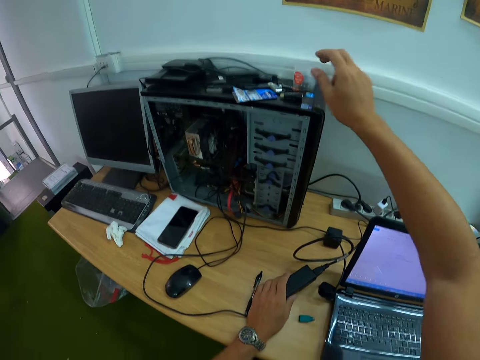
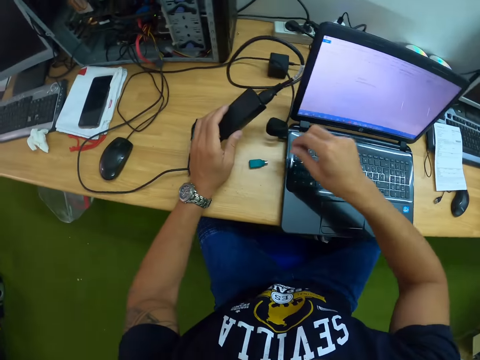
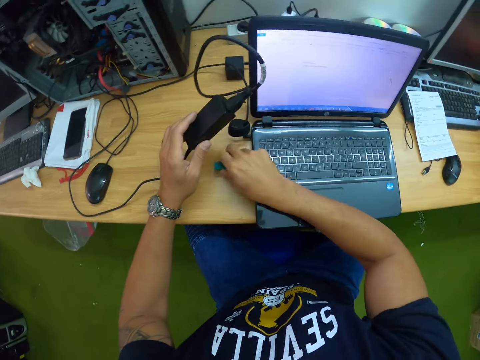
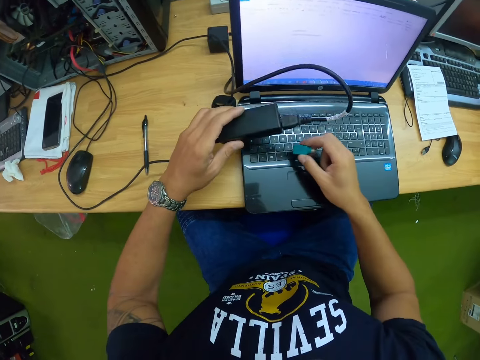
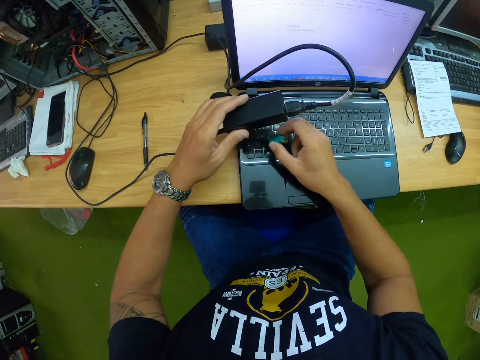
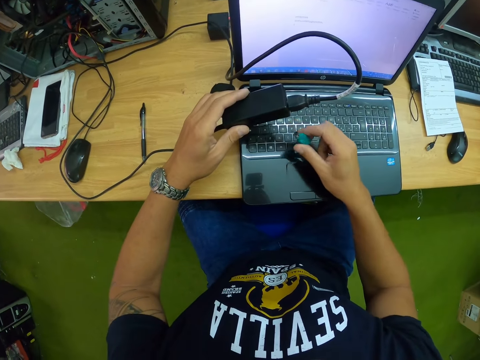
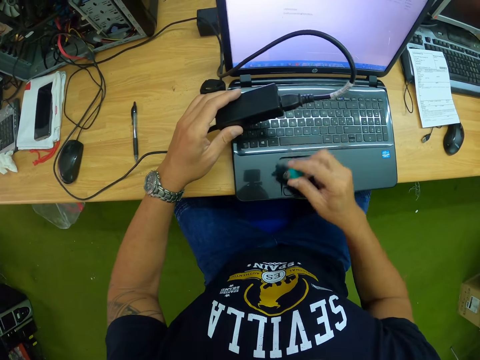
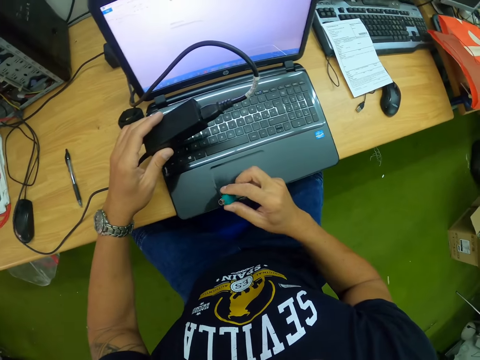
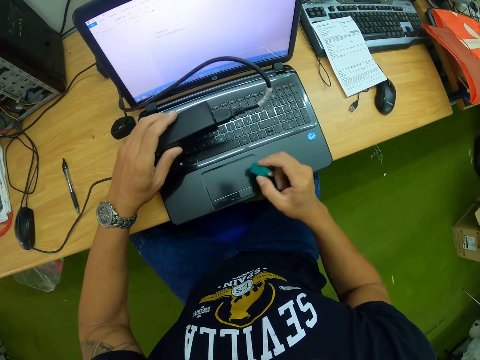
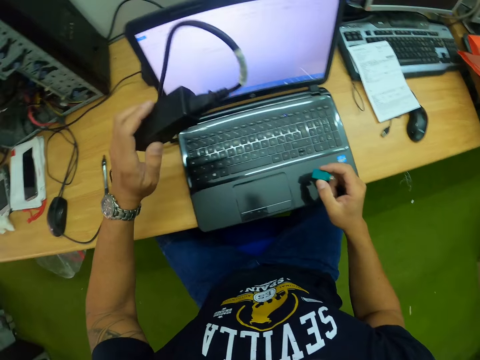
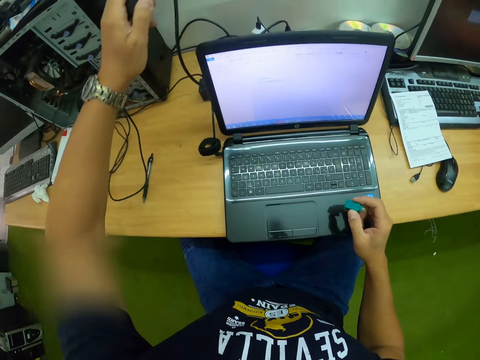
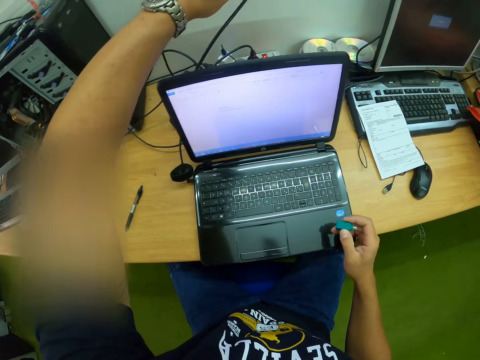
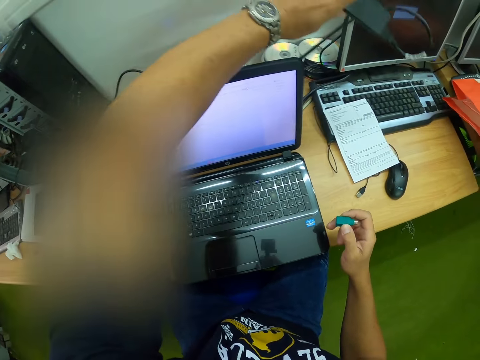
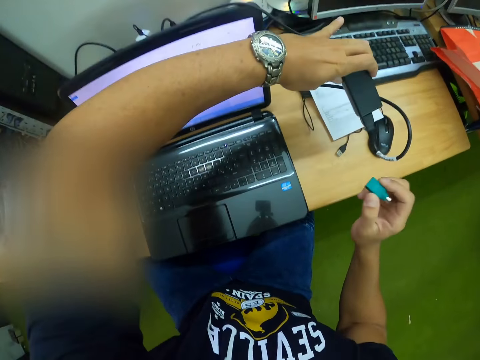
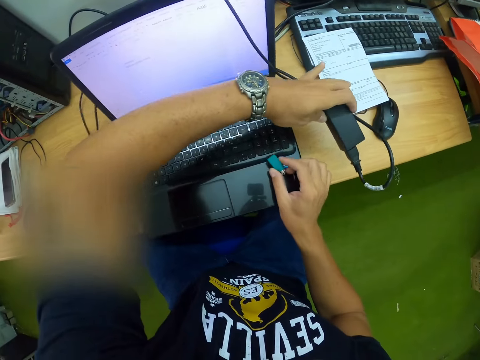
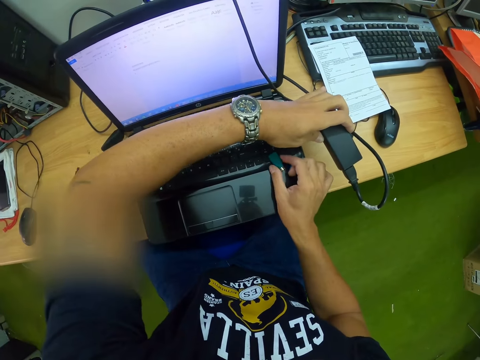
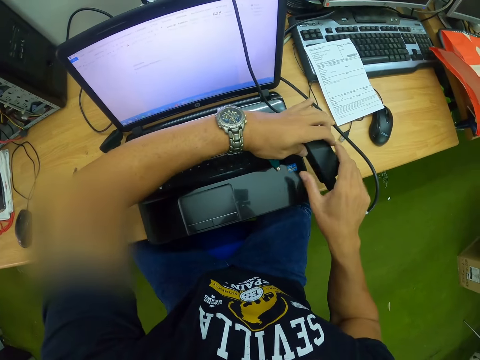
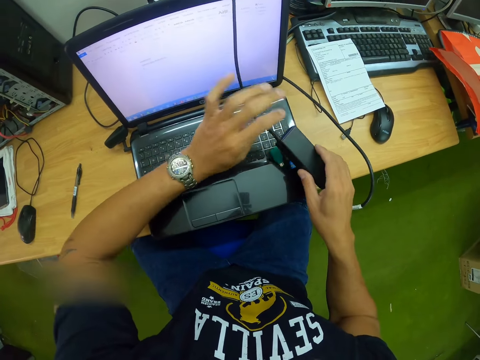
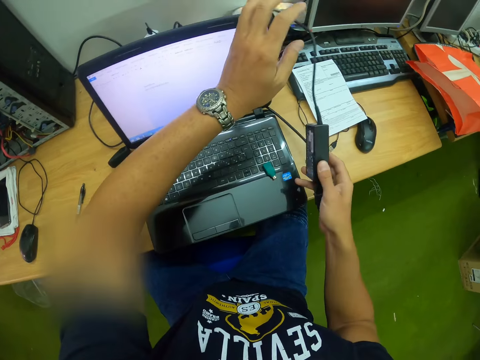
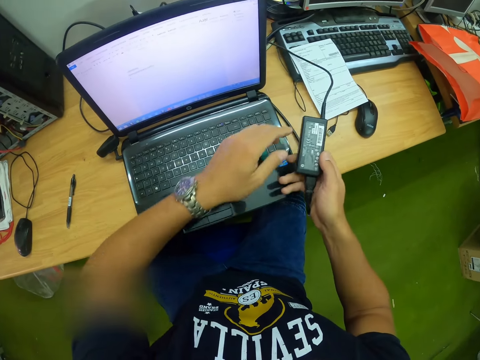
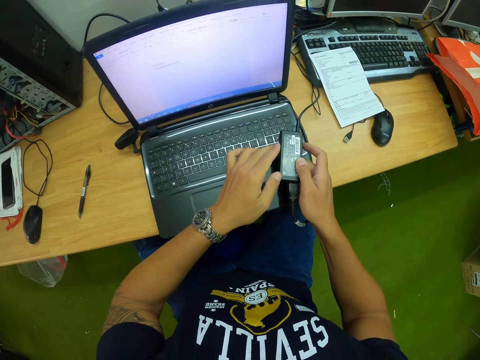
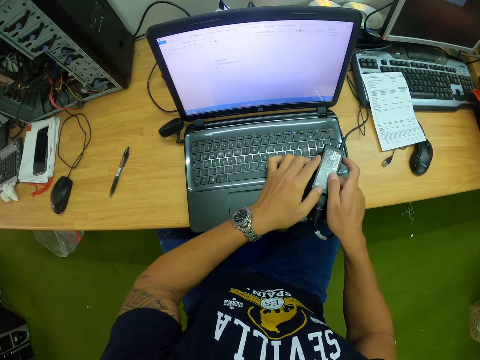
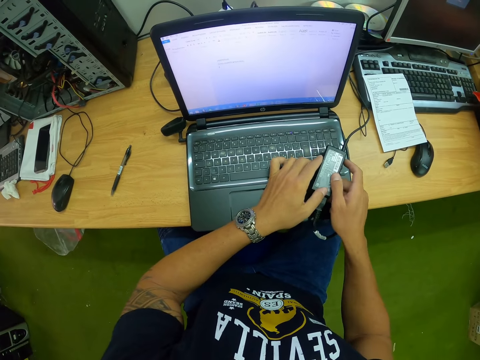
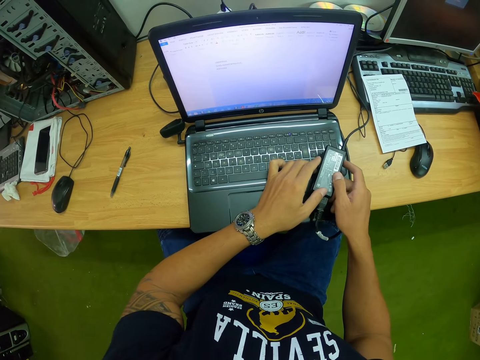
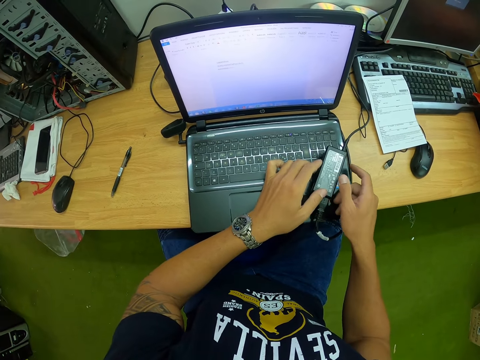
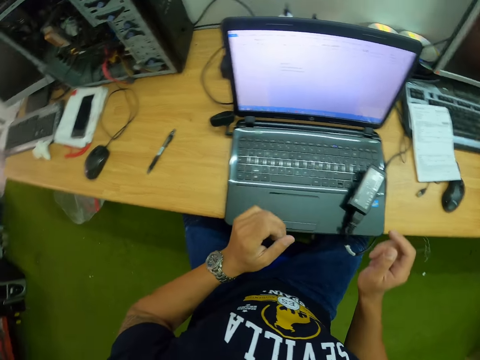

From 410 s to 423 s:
The camera wearer drops the container on the CPU with his right hand. He picks the cable from the table with his left hand. He picks the cable head from the table with his right hand. He pulls the charger from the back. He drops the piece of cable head on the laptop. He passes the cable from his left hand to his right hand. He drops the cable on the cable head on the laptop with both hands.

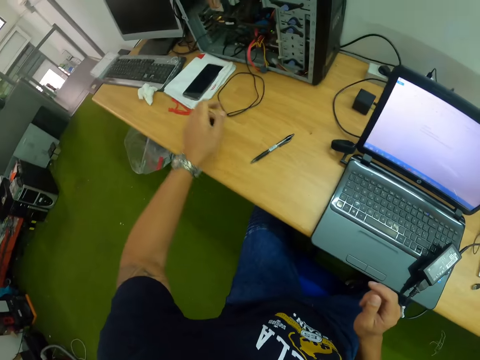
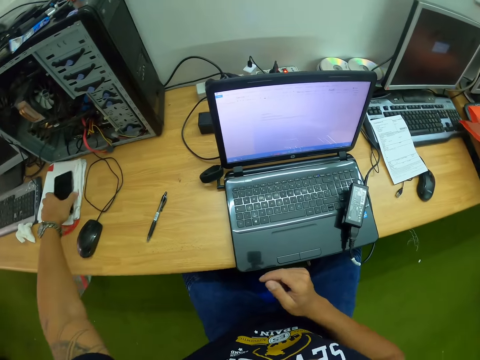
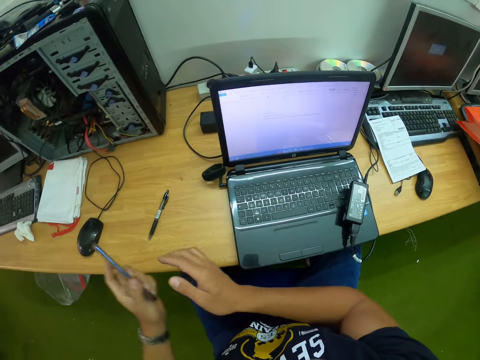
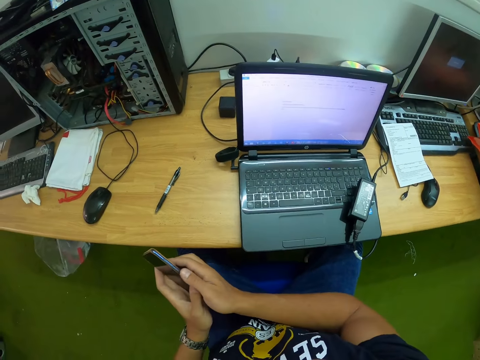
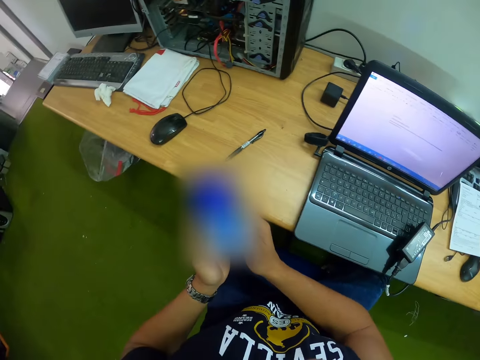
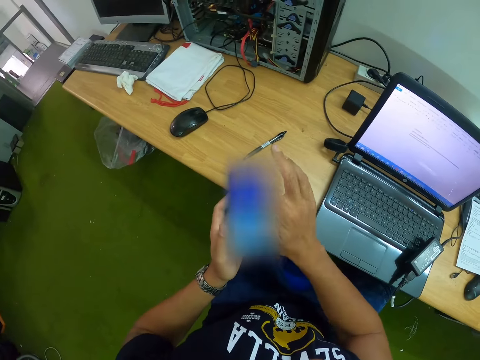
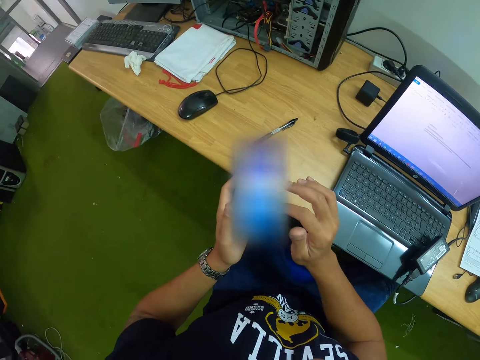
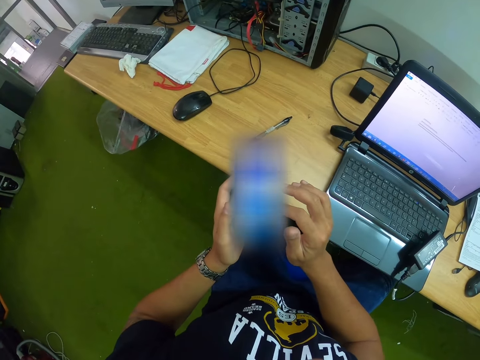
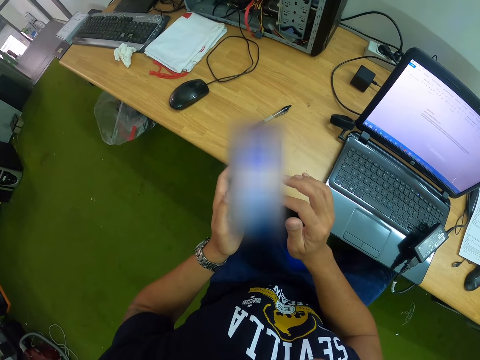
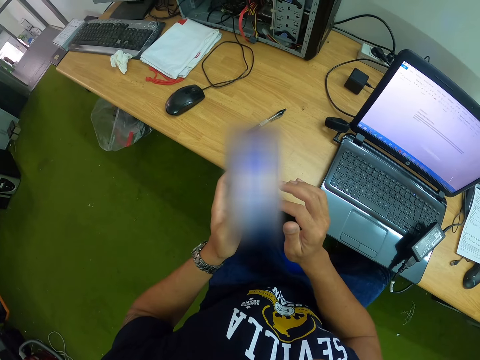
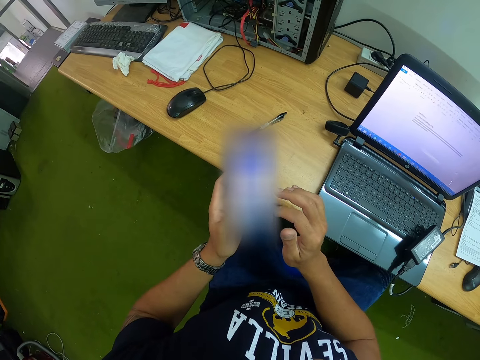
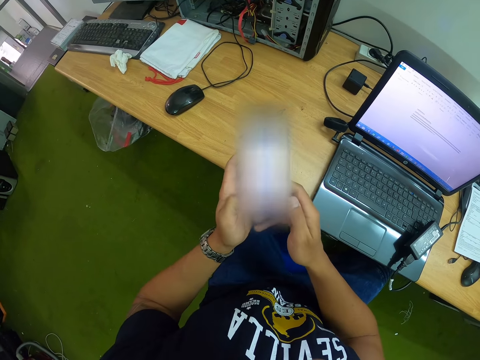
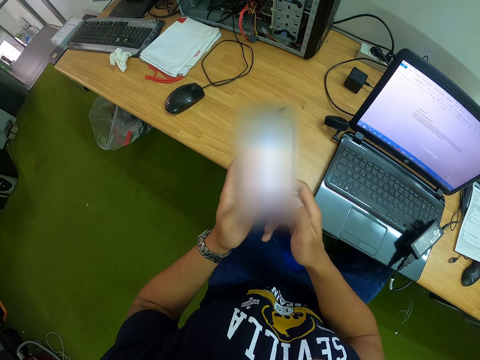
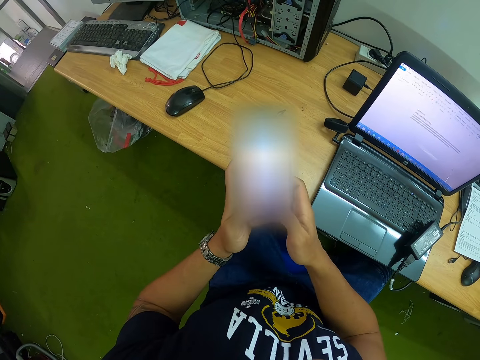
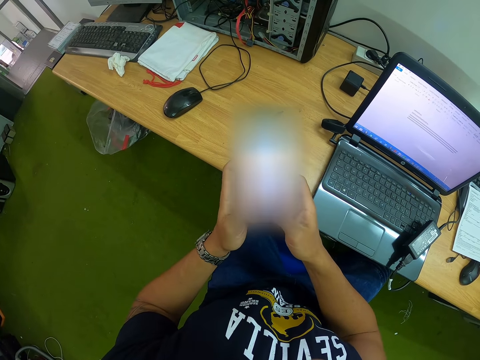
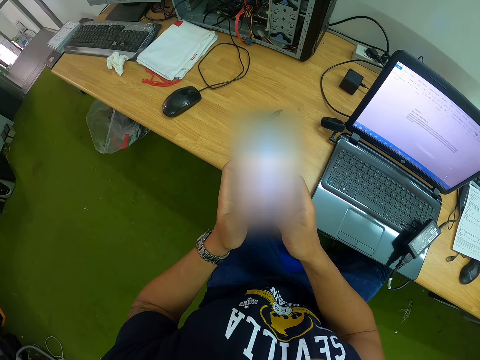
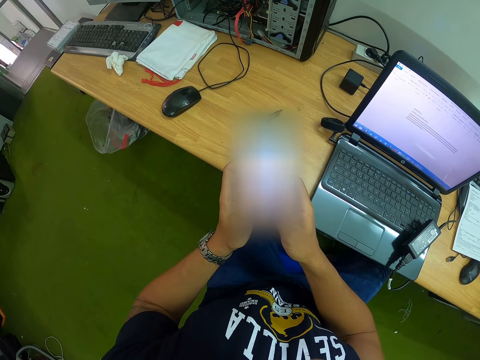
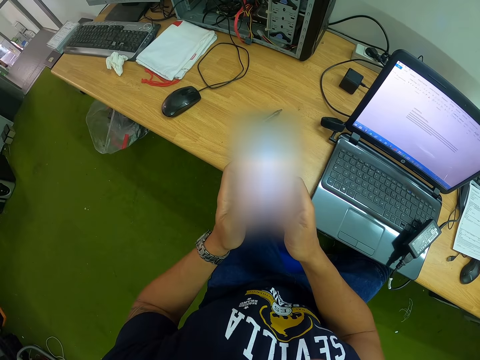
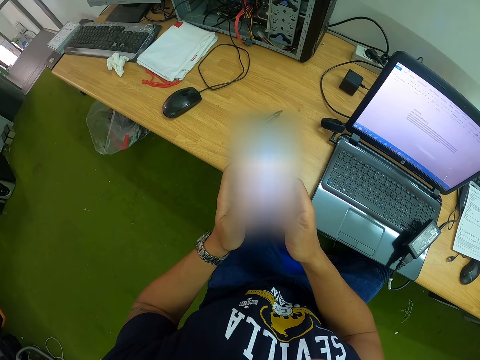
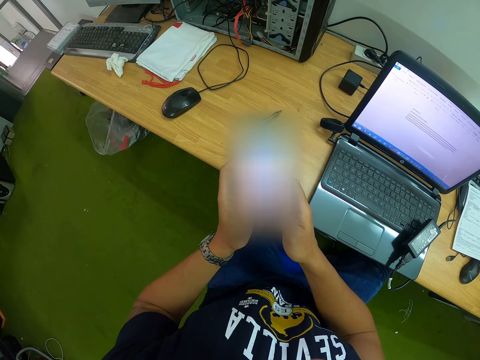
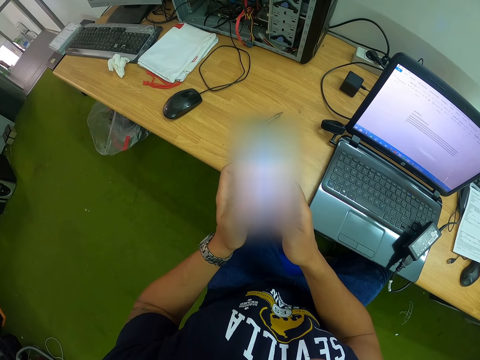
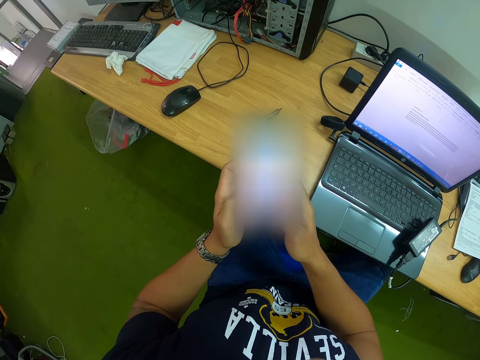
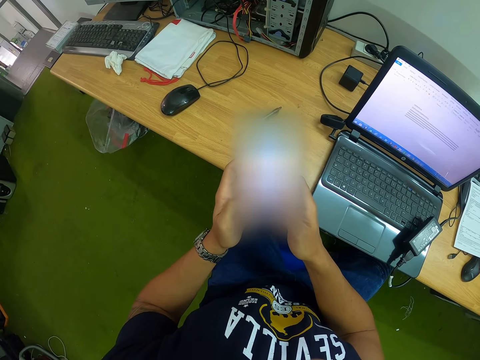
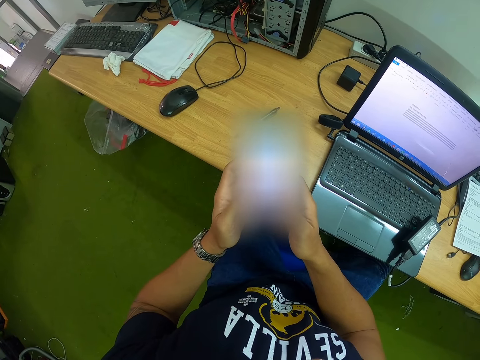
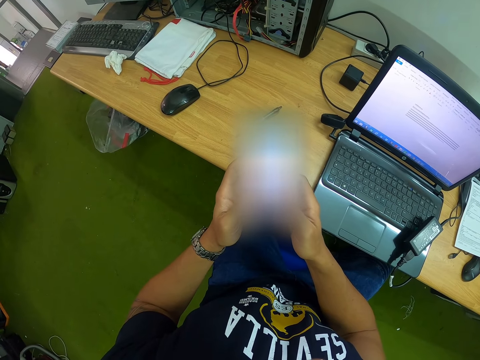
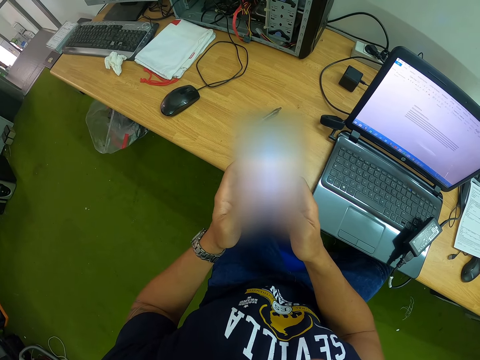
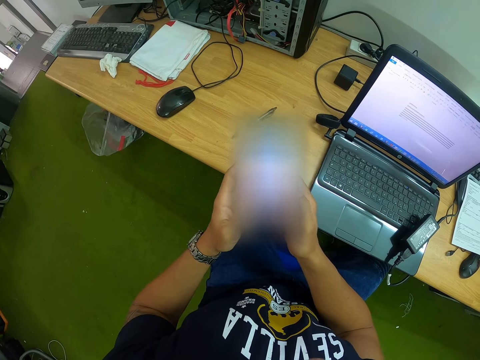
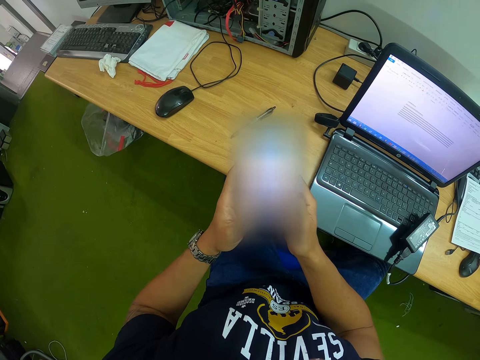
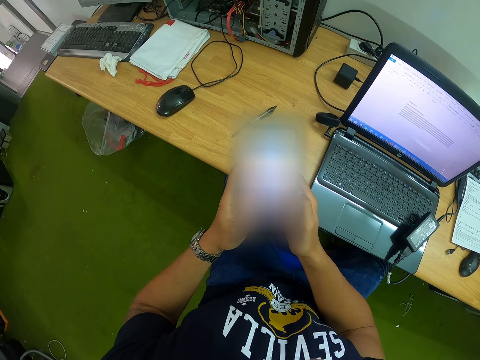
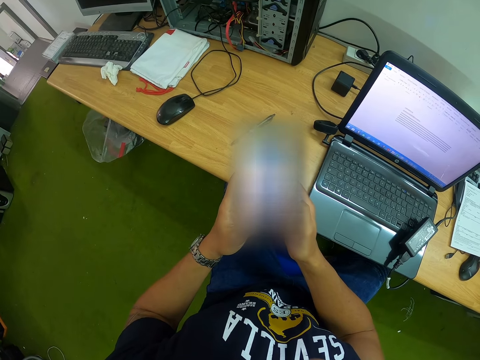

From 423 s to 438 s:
The camera wearer picks a phone from the table with his left hand. He holds the phone with both hands. He operates the phone with both hands. He lights the phone. He scrolls the phone. He chats.
